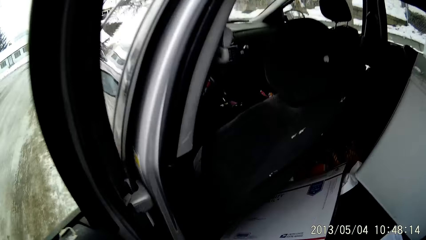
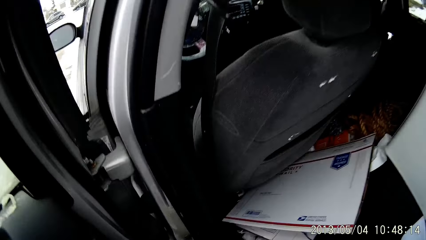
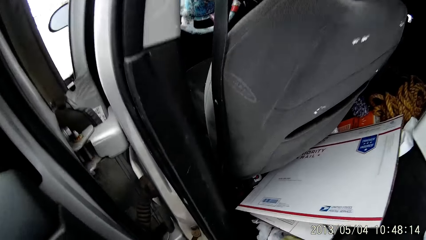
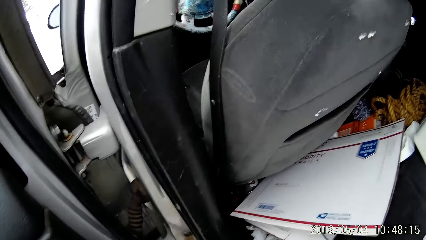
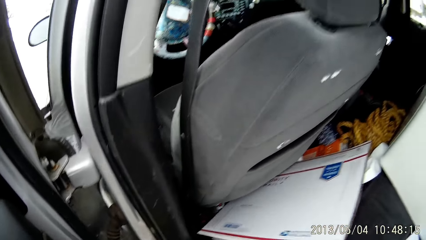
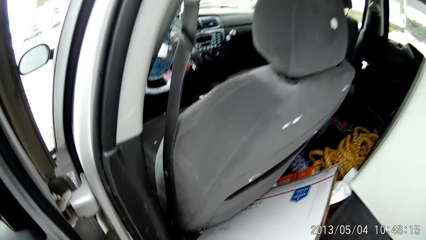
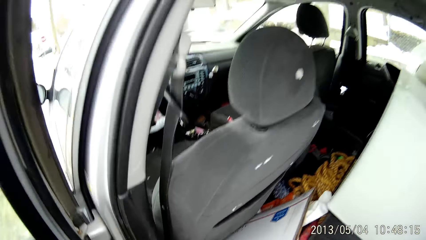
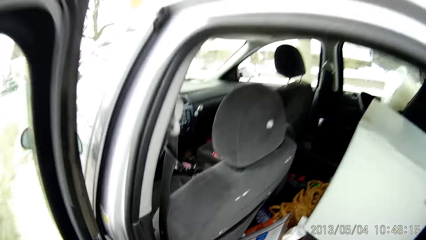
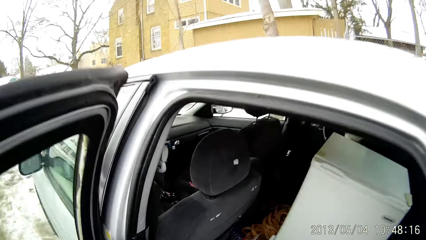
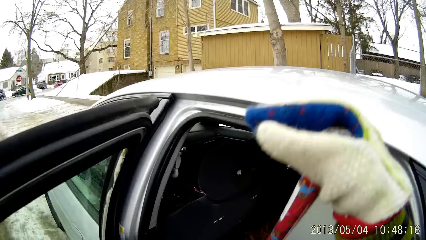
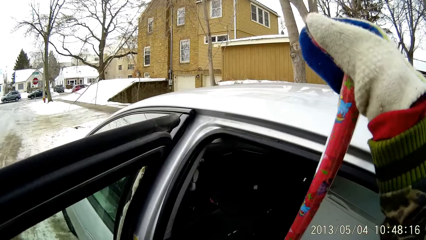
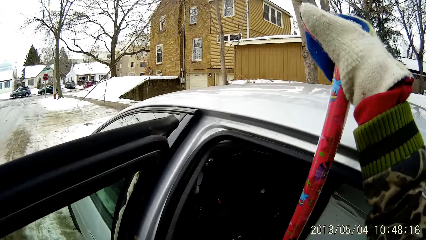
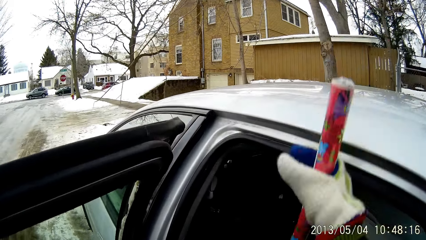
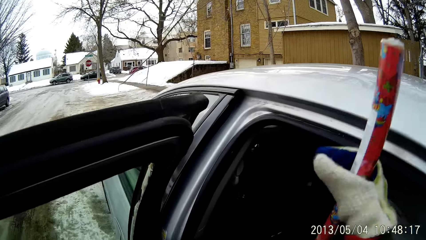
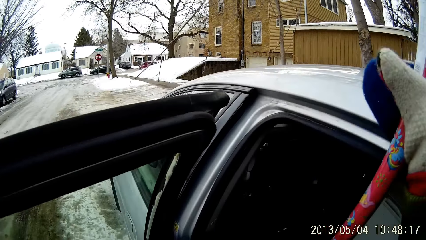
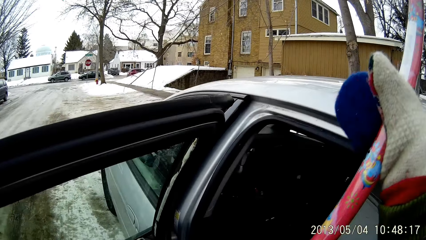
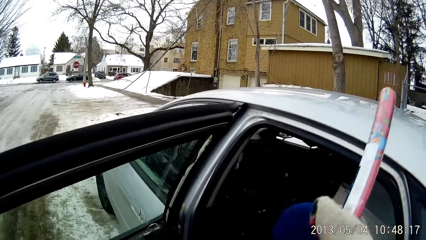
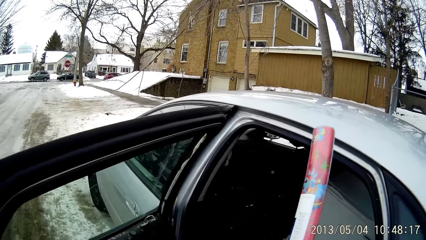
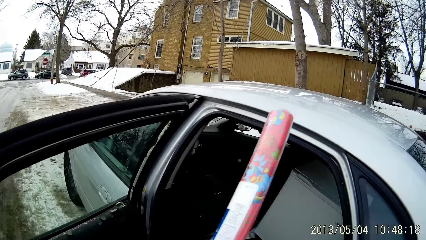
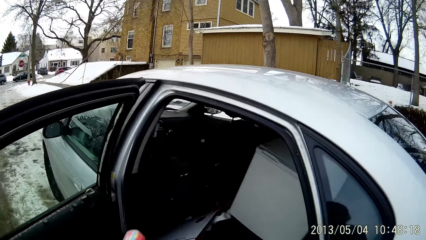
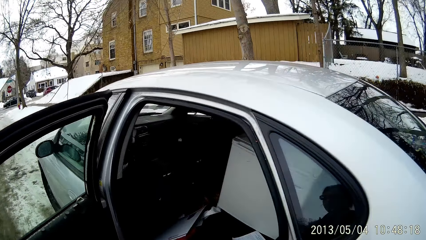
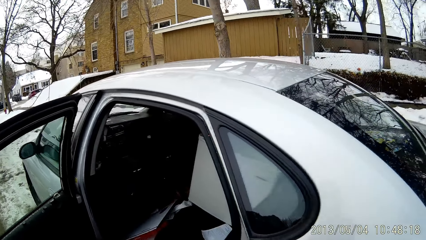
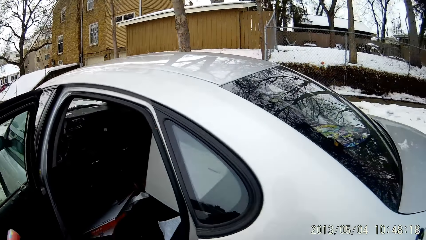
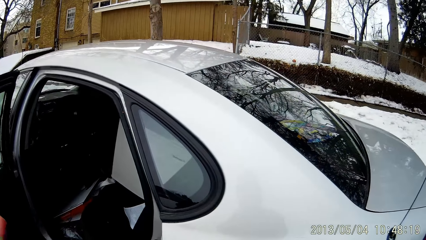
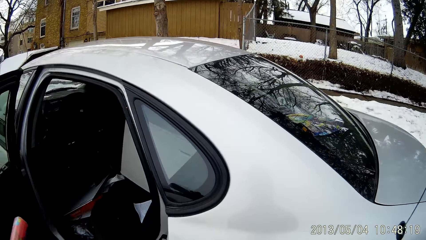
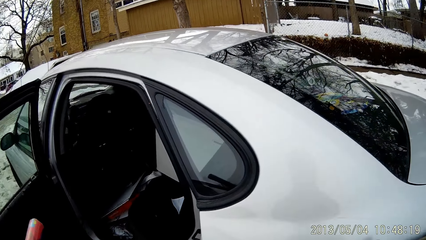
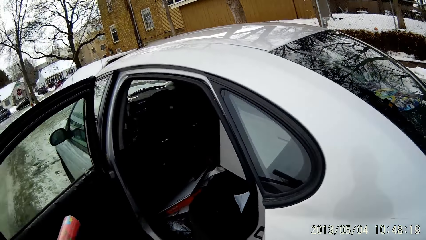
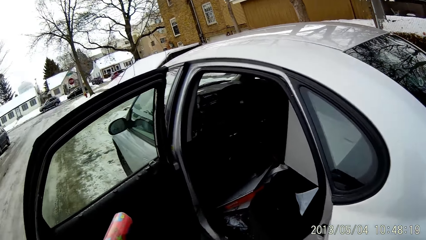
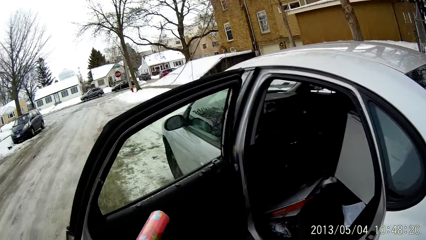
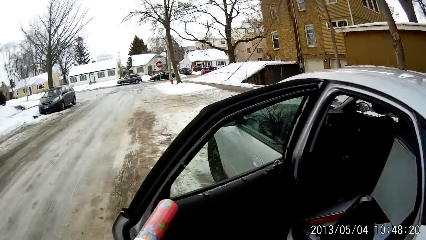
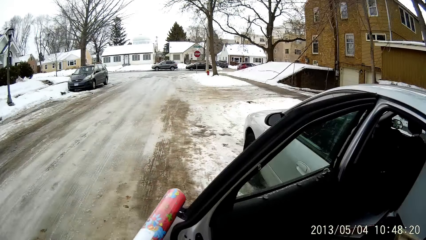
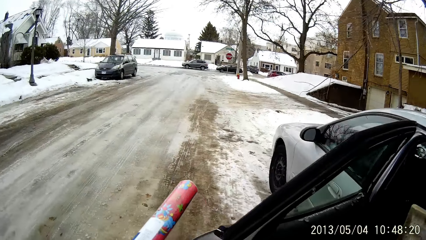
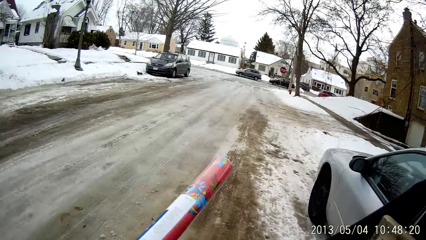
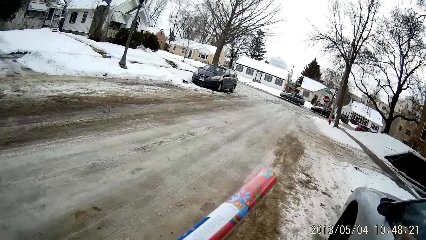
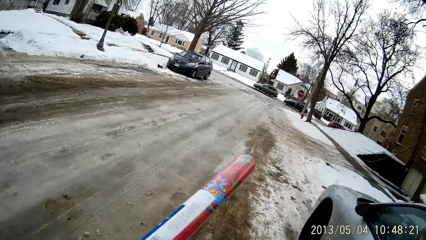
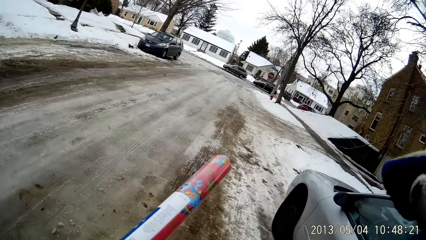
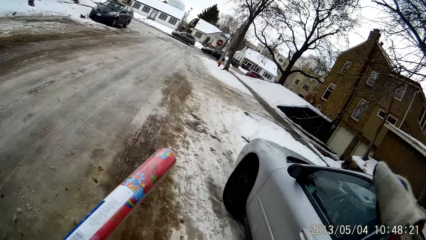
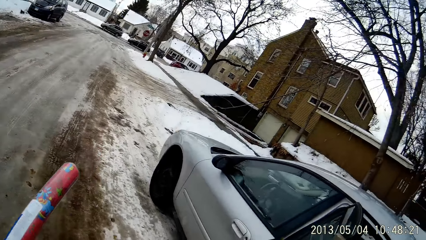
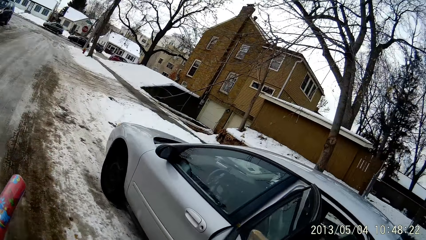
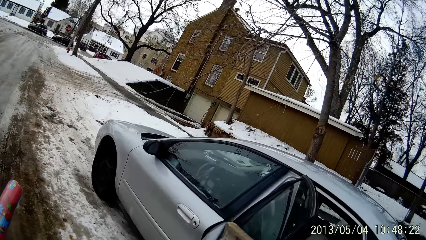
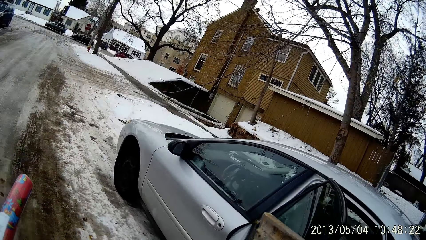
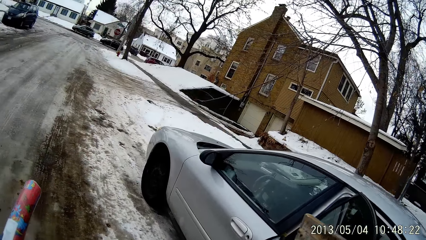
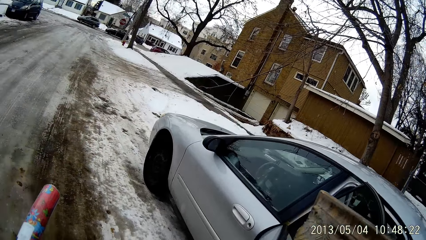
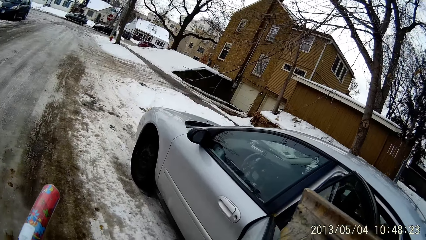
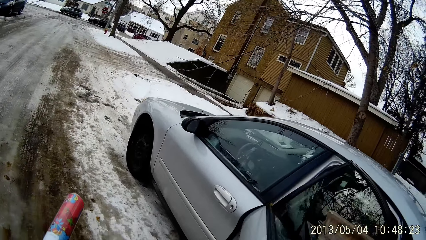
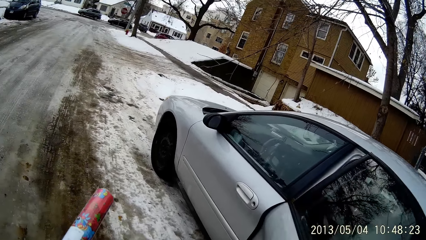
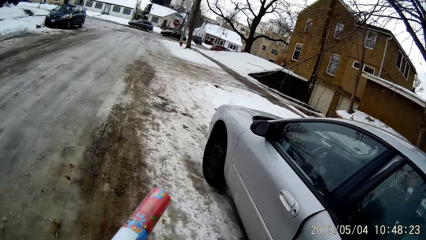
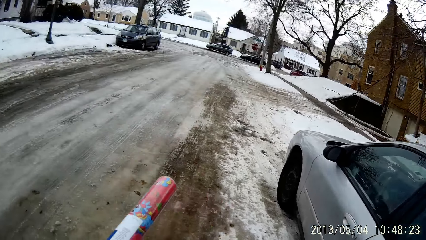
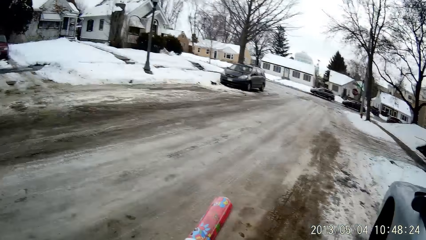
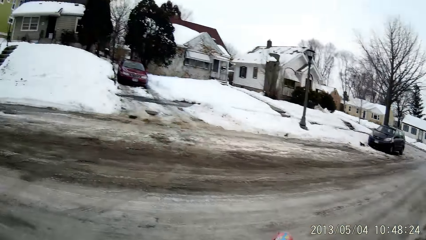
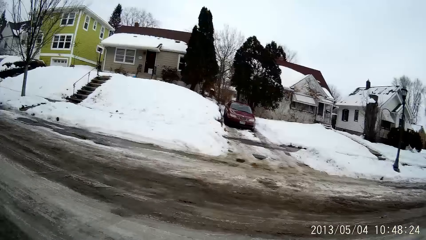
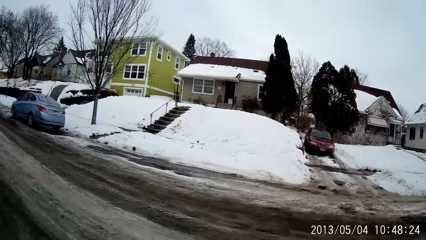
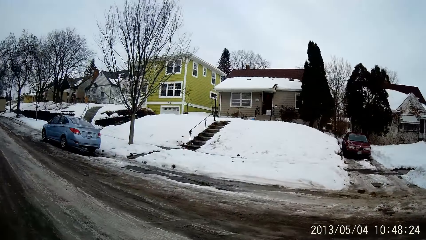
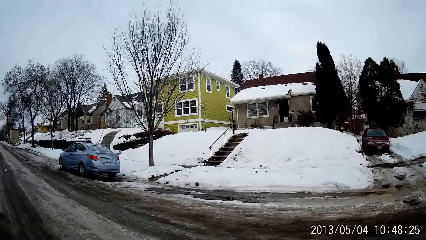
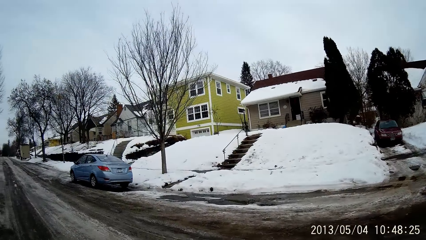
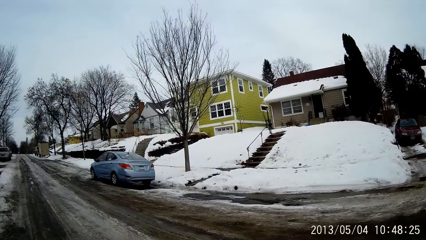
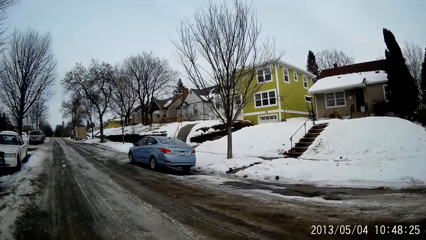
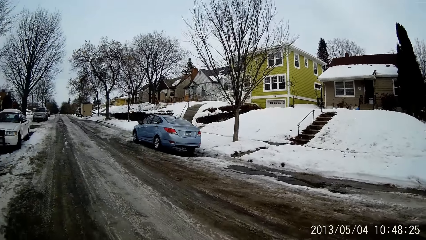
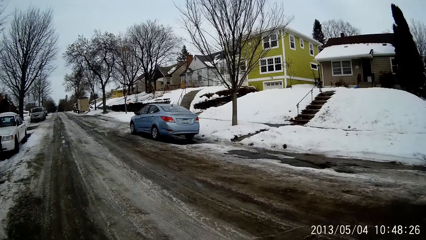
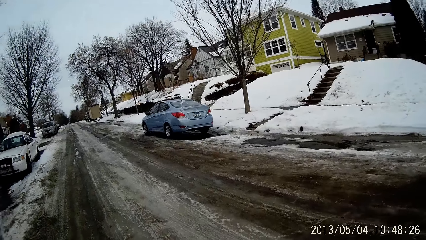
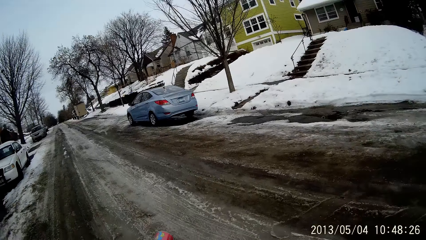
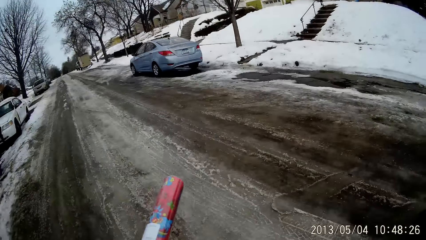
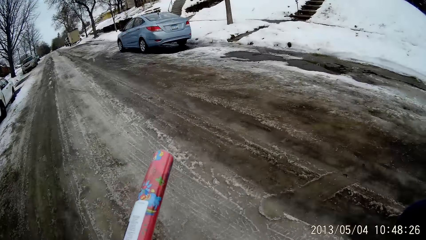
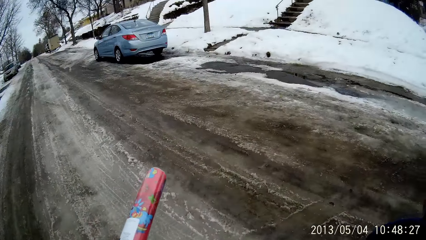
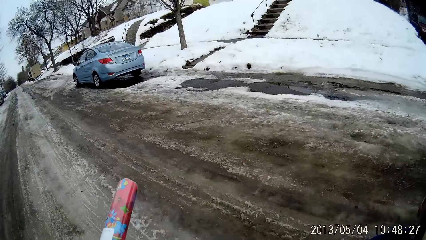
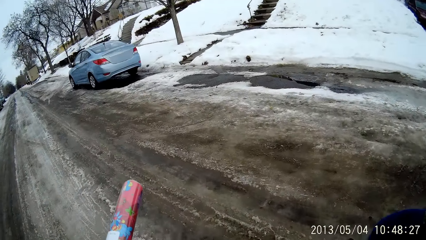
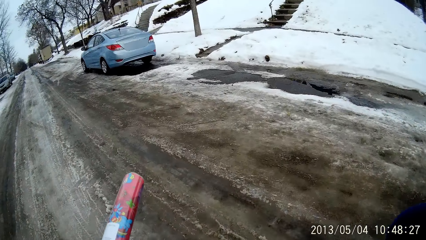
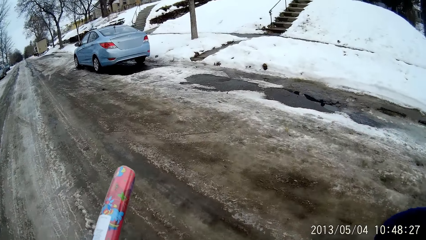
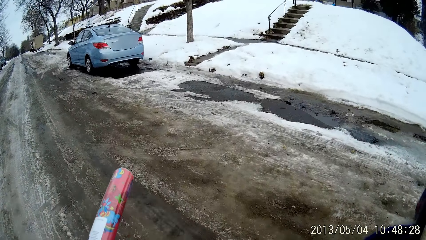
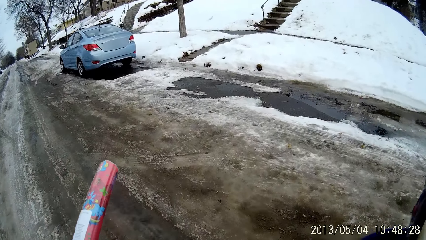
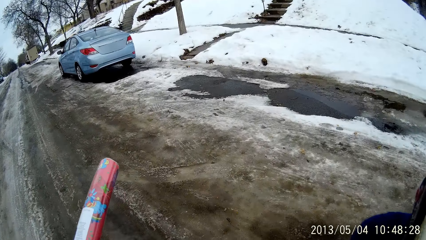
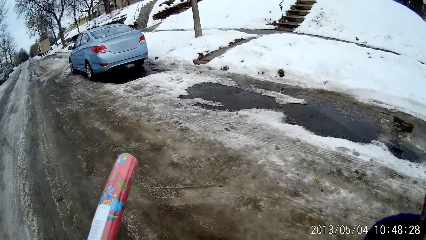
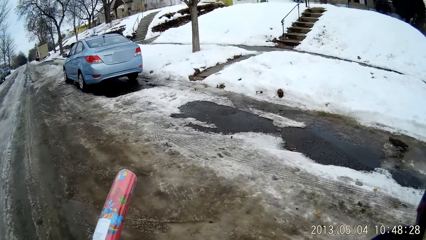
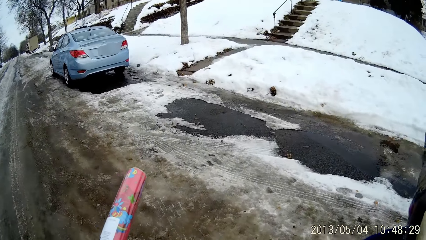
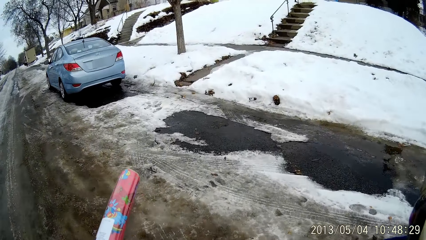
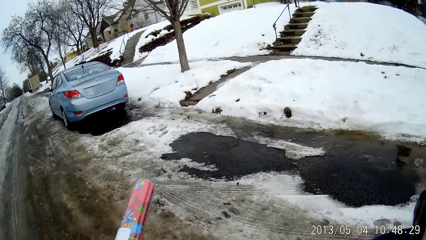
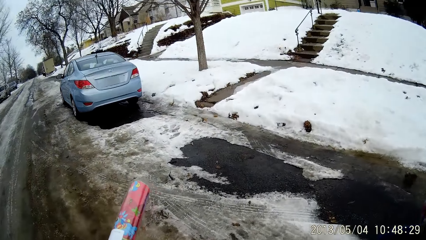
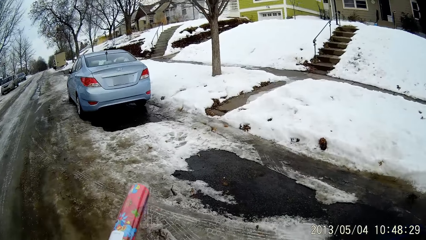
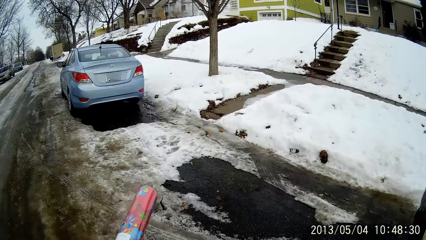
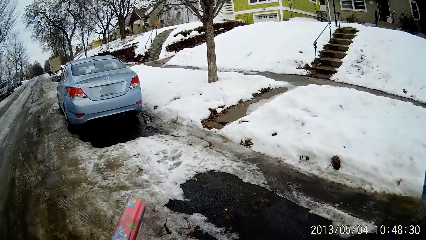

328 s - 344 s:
The camera wearer takes a stick from the car with his right hand. He closes the car door with his right hand. He walks around.
